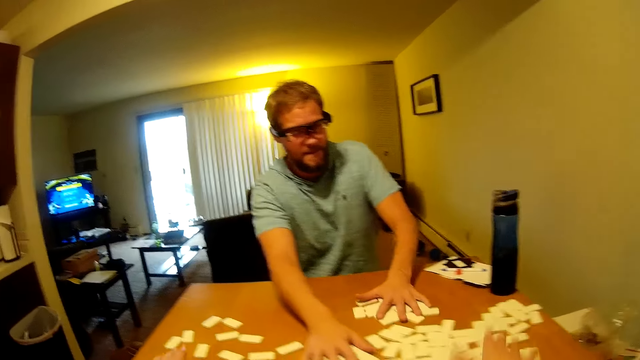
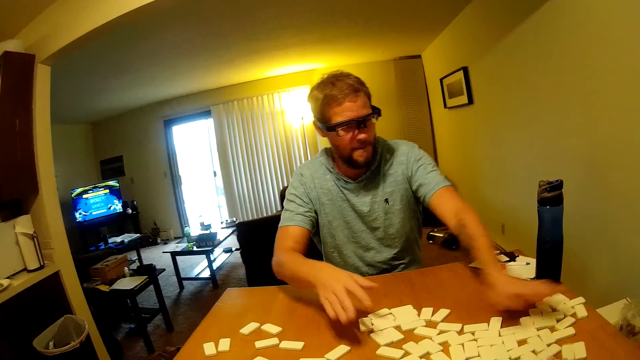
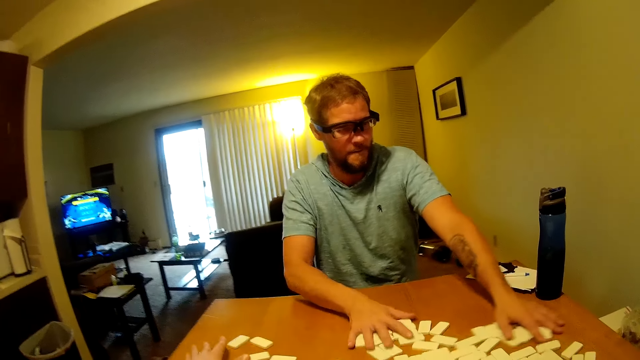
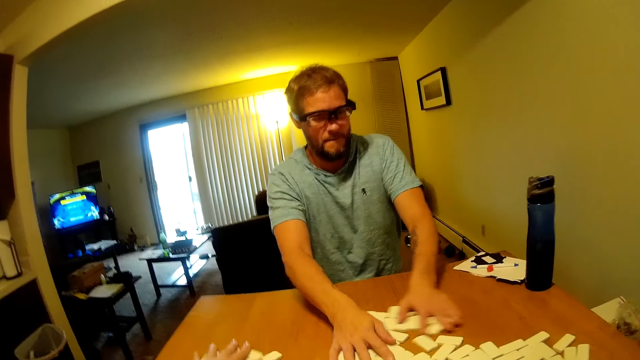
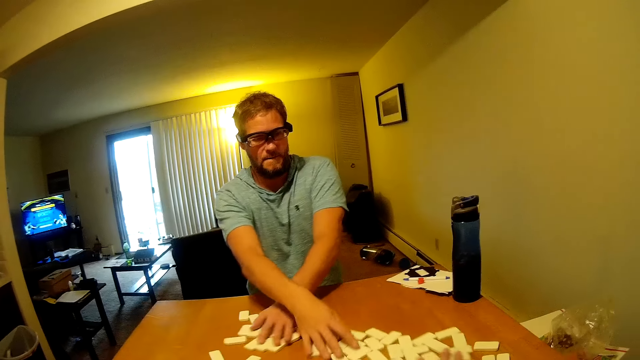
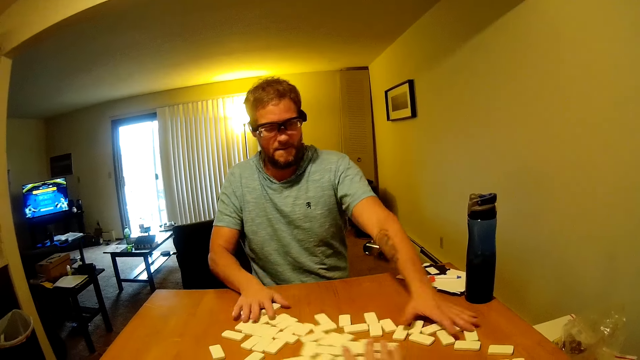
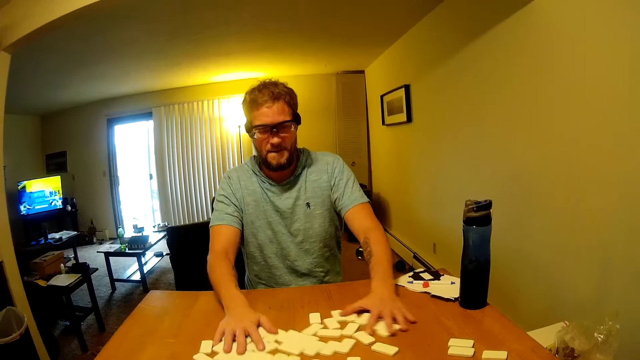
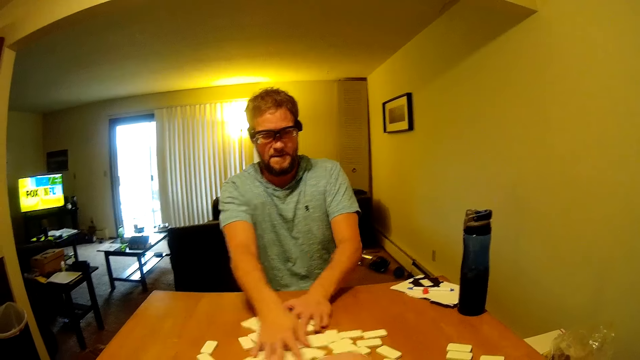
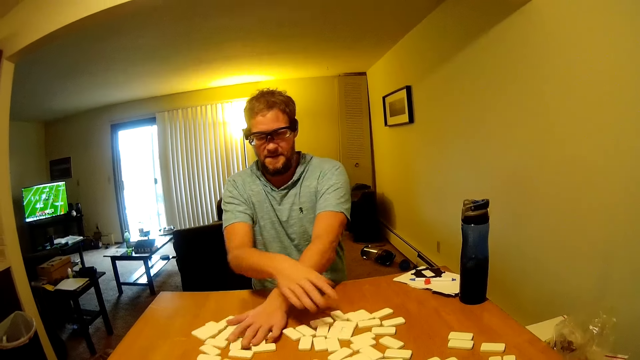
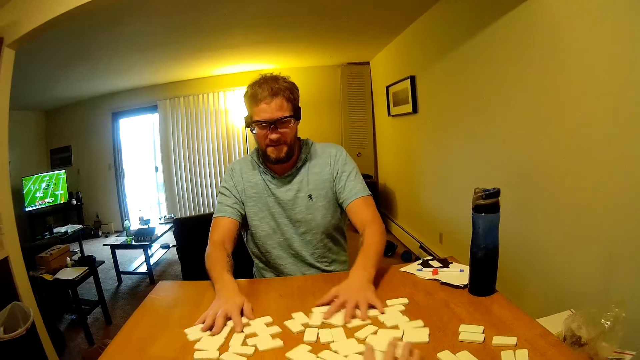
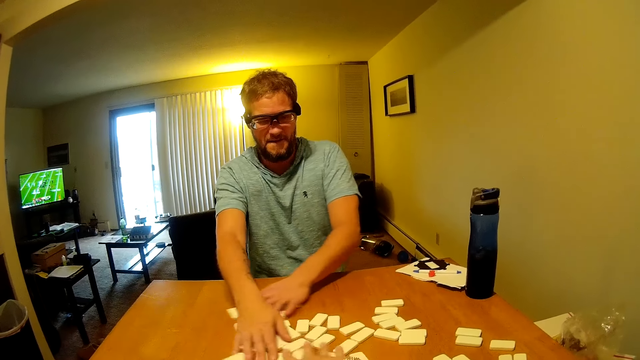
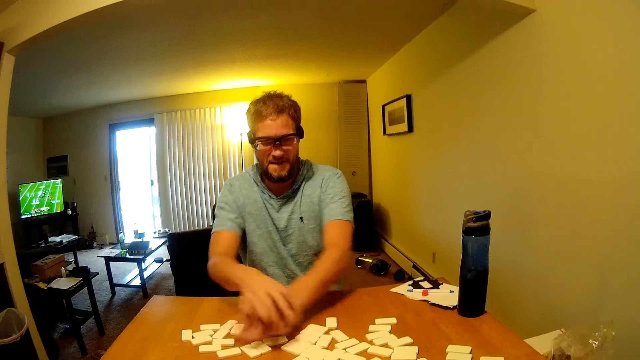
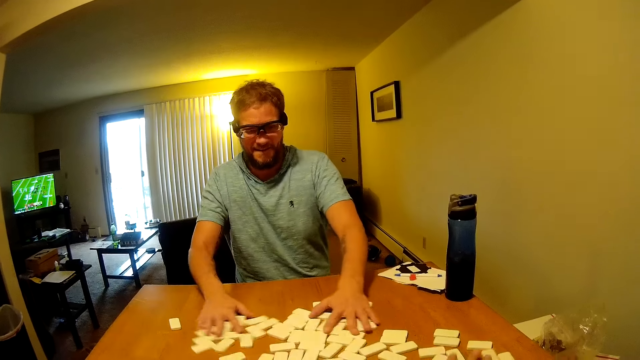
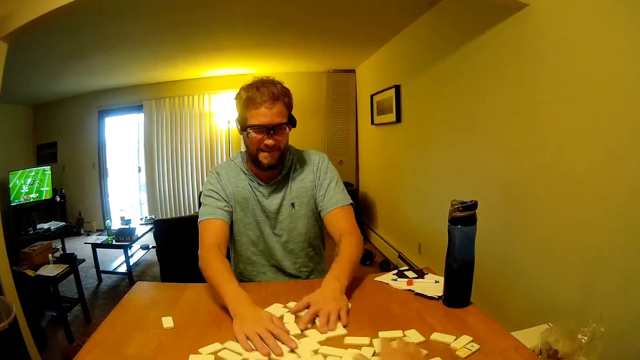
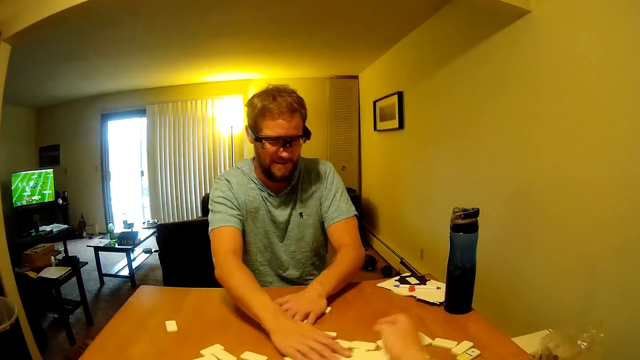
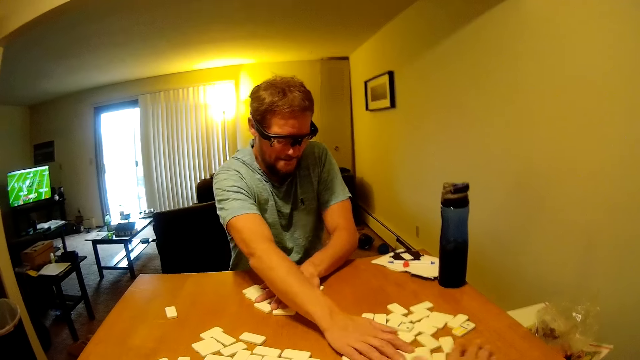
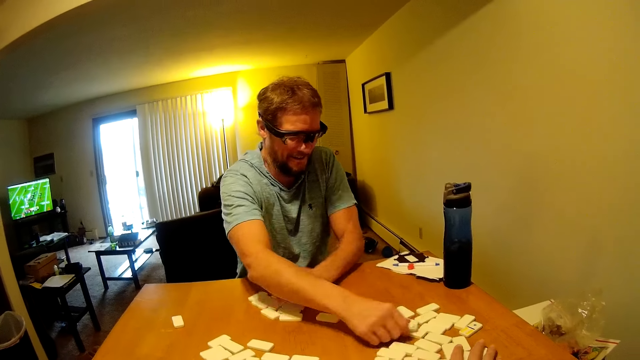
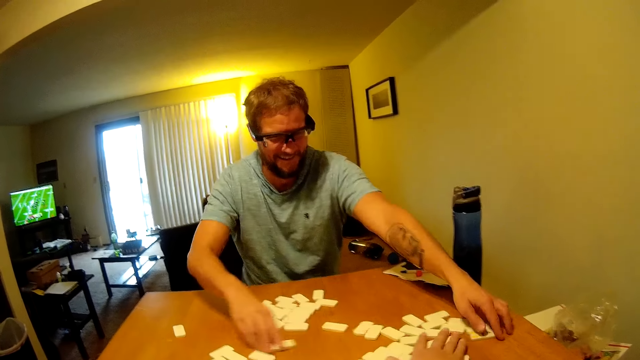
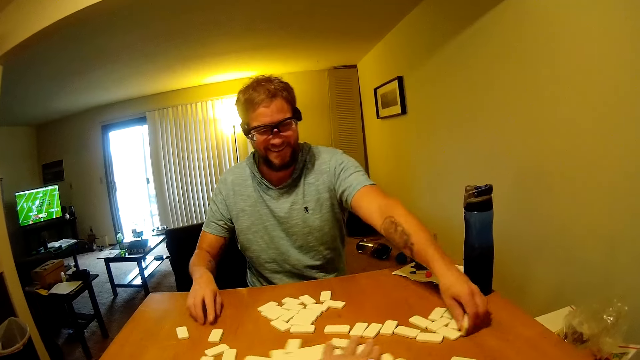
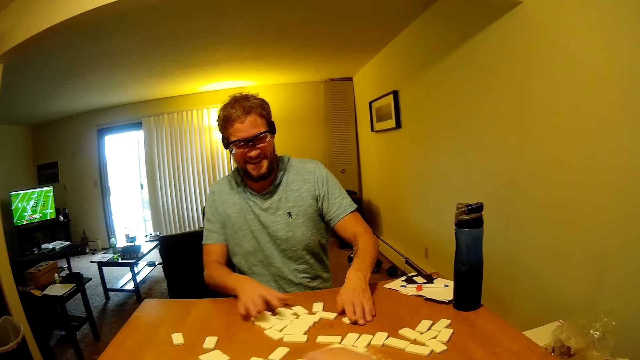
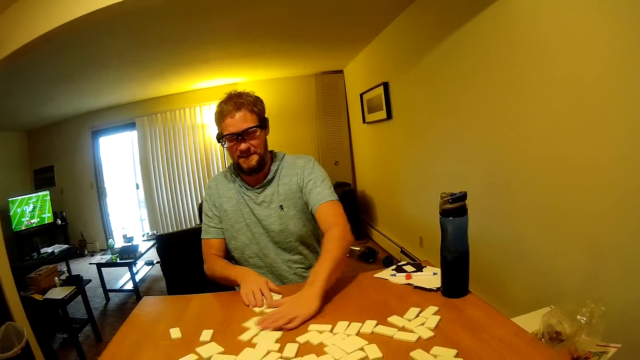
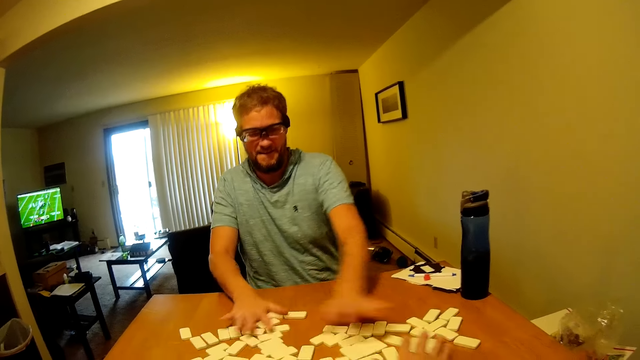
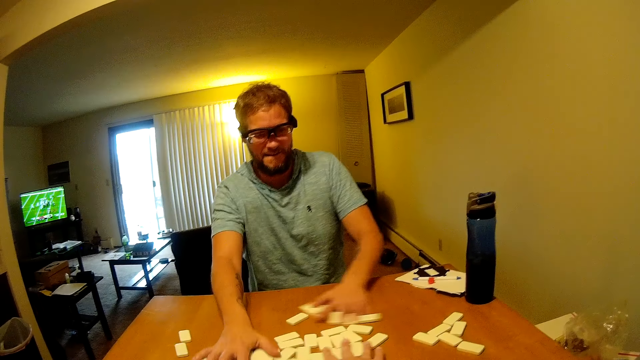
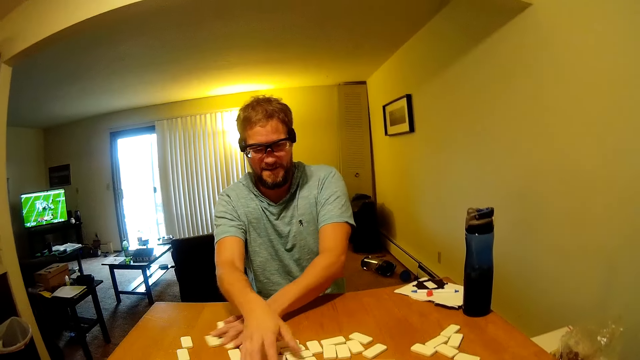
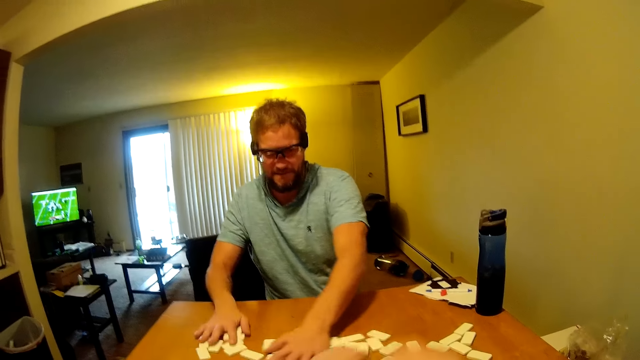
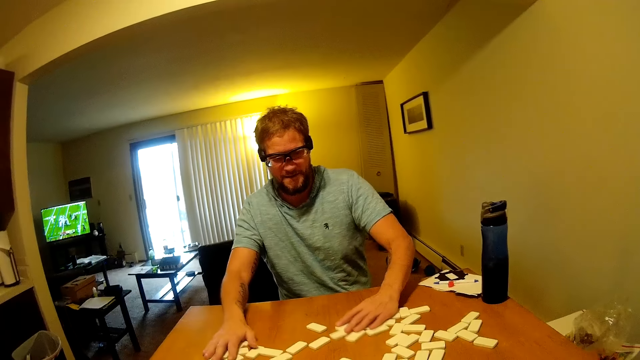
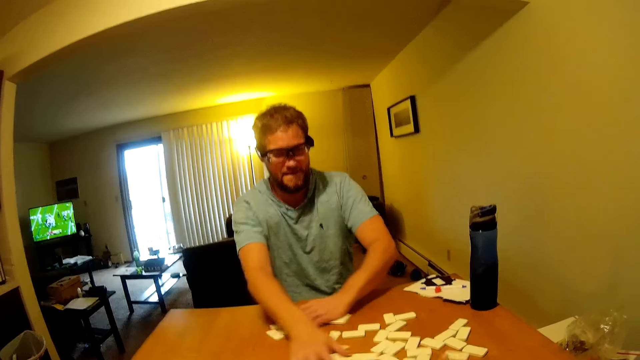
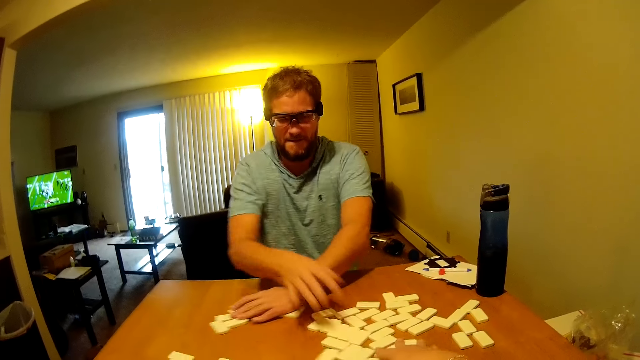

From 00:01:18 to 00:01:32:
A man mixes the dominoes on a table. The camera wearer mixes the dominoes on the table. The man mixes the dominoes on the table. The camera wearer mixes the dominoes on the table. The man mixes the dominoes on the table. The camera wearer mixes the dominoes on the table. The man picks up a domino from the table and places the domino on the table. The man mixes the dominoes on the table. The camera wearer mixes the dominoes on the table. The man mixes the dominoes on the table.

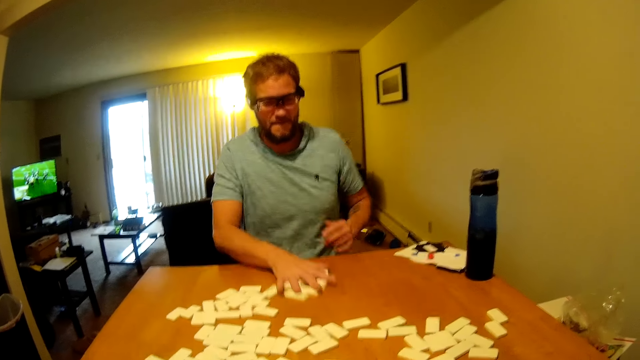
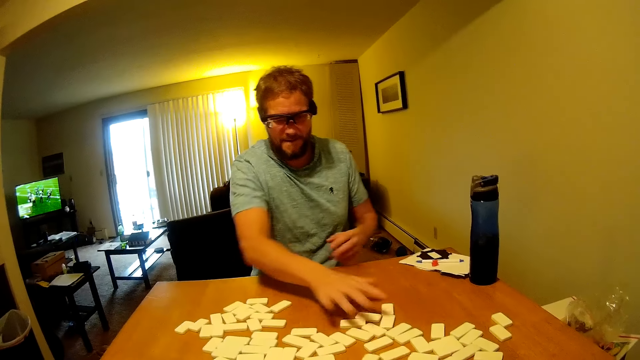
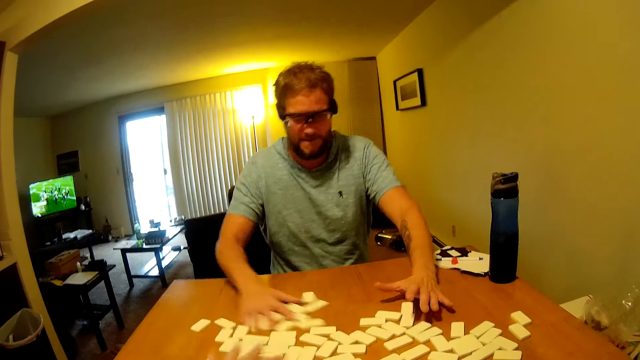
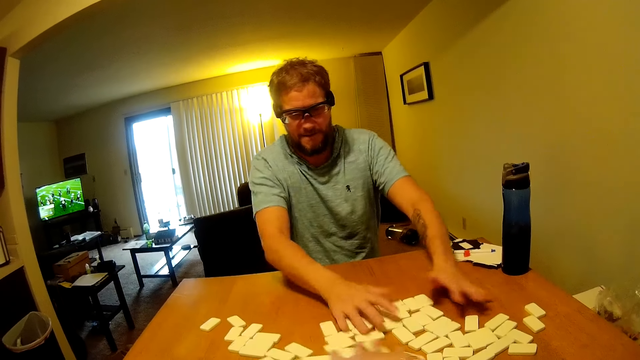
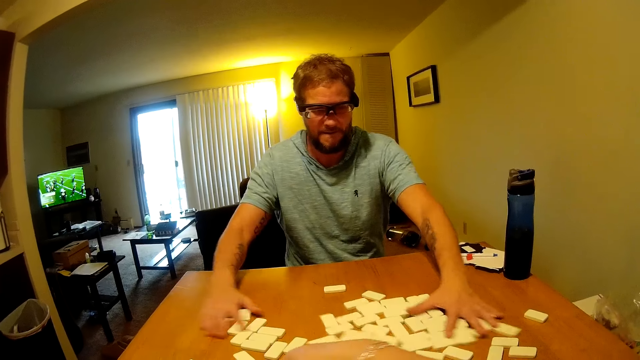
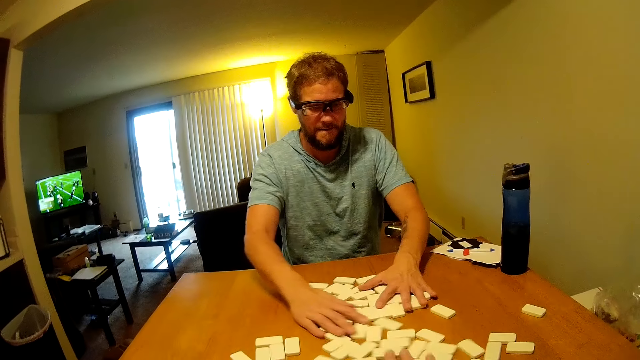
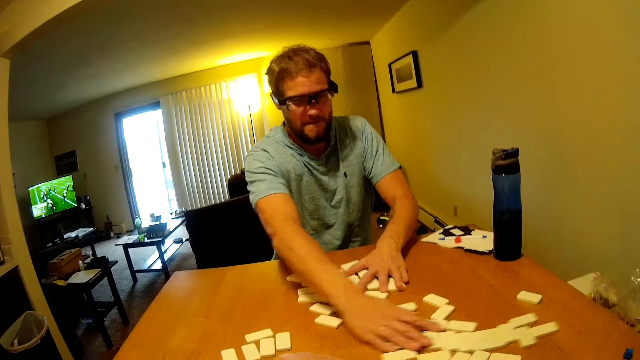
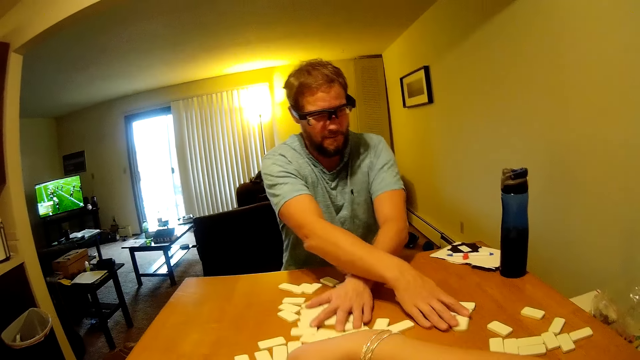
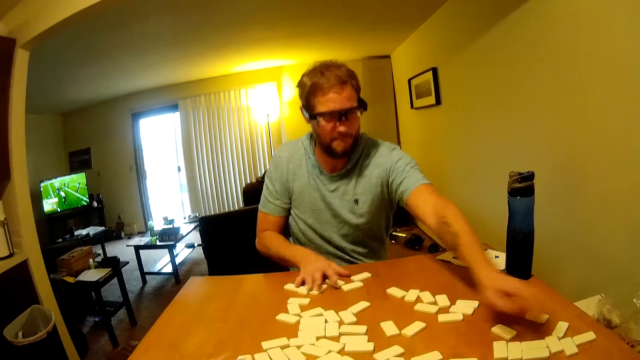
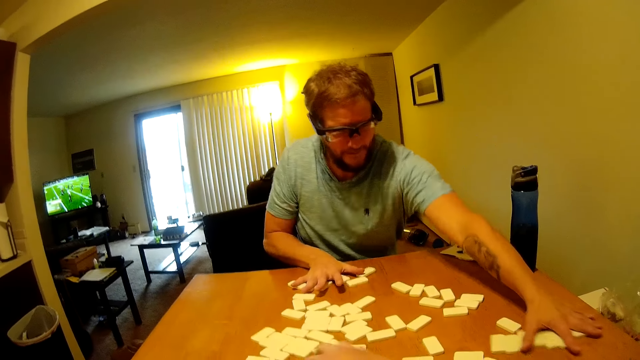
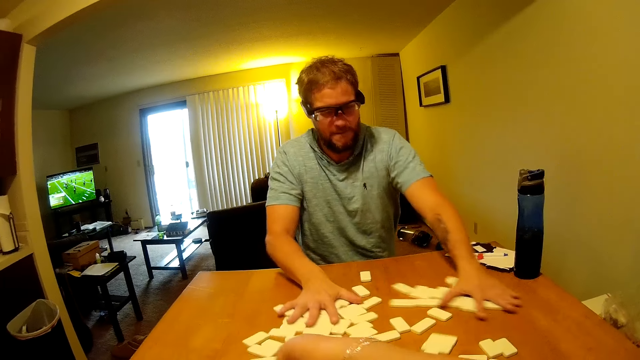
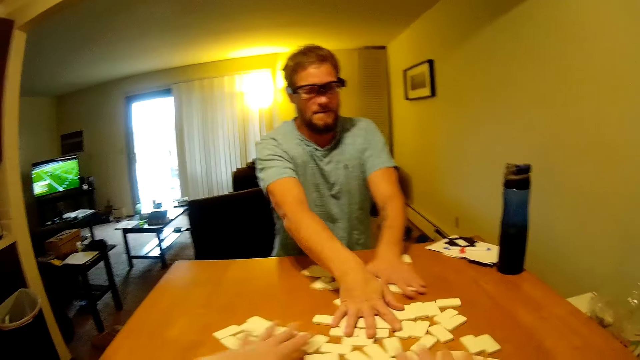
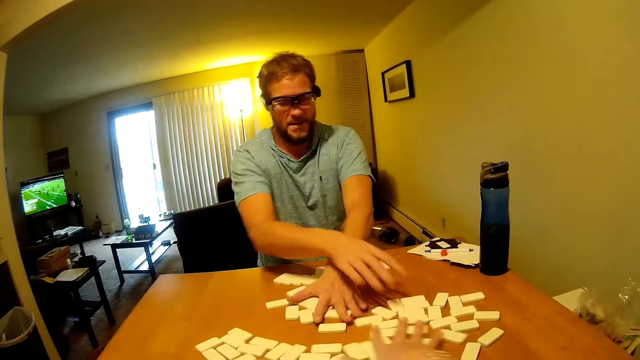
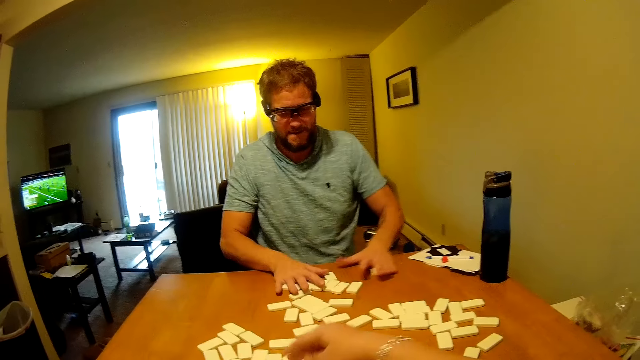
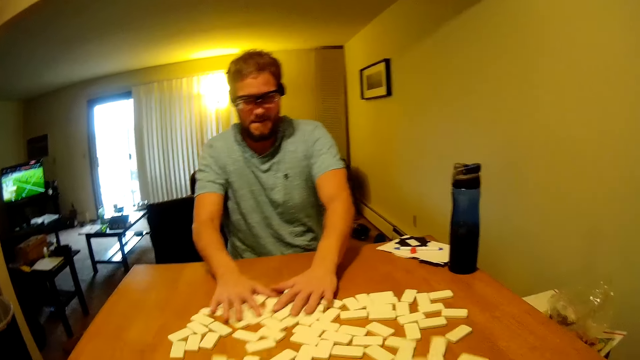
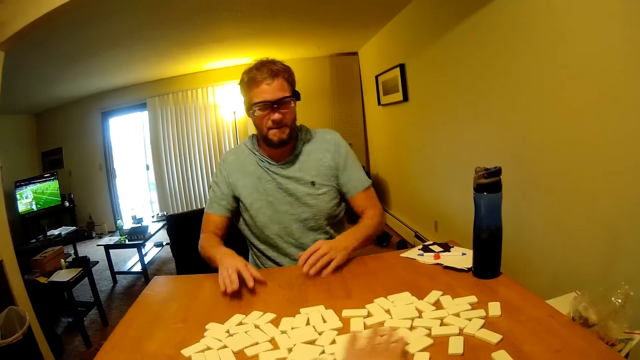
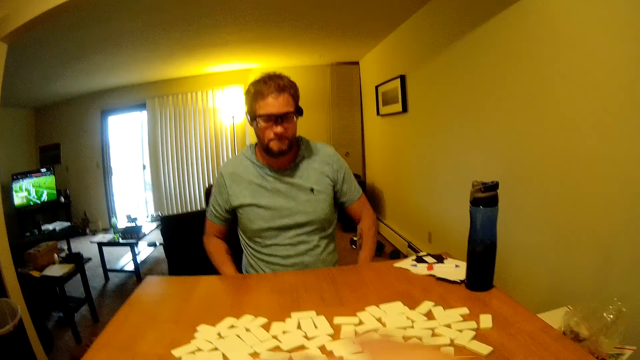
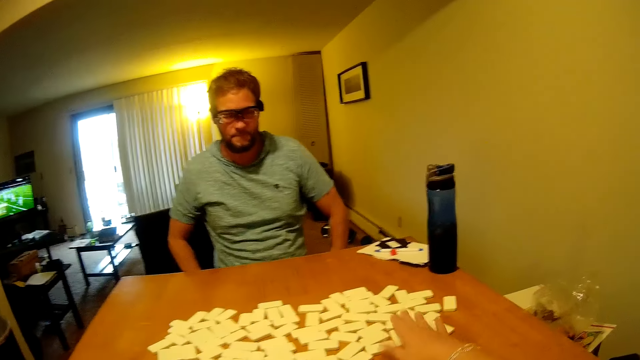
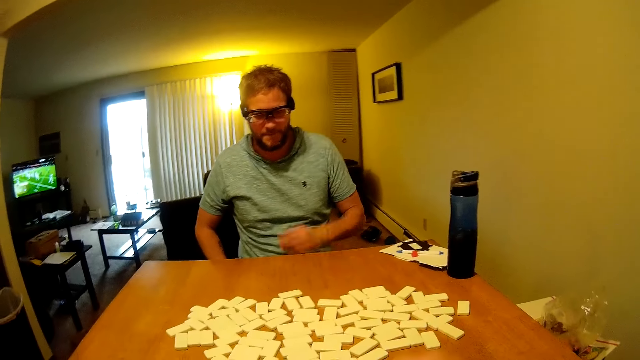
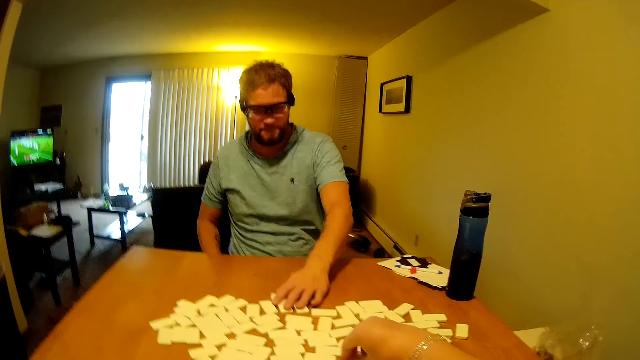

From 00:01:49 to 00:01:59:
The camera wearer mixes the dominoes on a table. A man mixes the dominoes on the table. The camera wearer mixes the dominoes on the table. The man pushes the dominoes on the table and removes his hands from the dominoes. The camera wearer moves her hand on the dominoes. The camera wearer and the man arrange the dominoes on the table.
